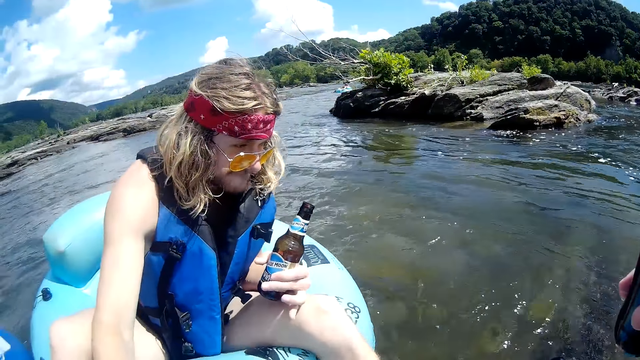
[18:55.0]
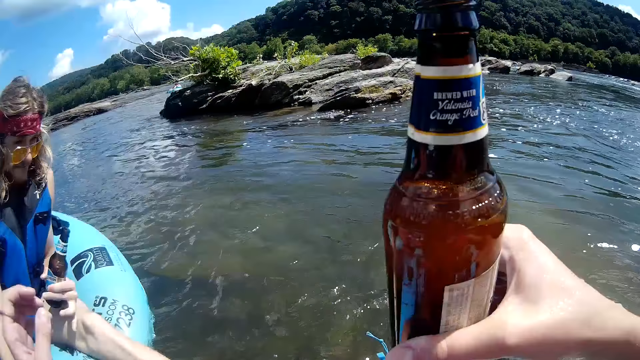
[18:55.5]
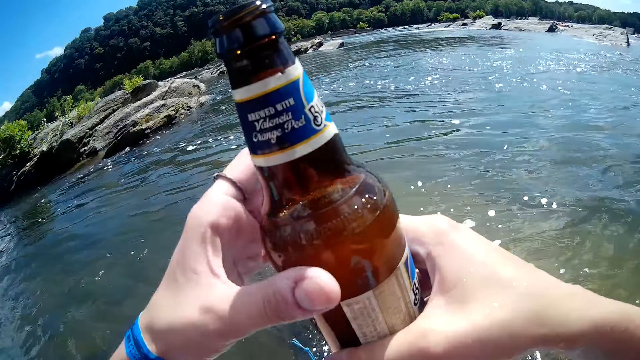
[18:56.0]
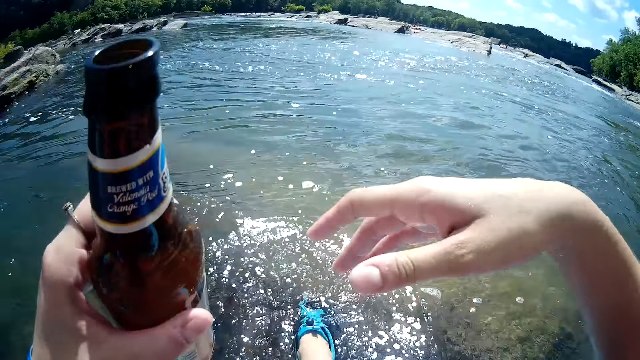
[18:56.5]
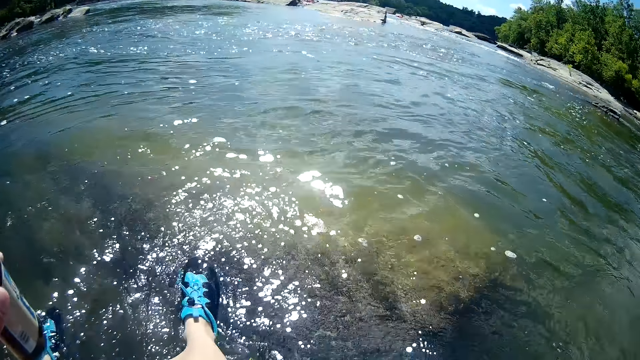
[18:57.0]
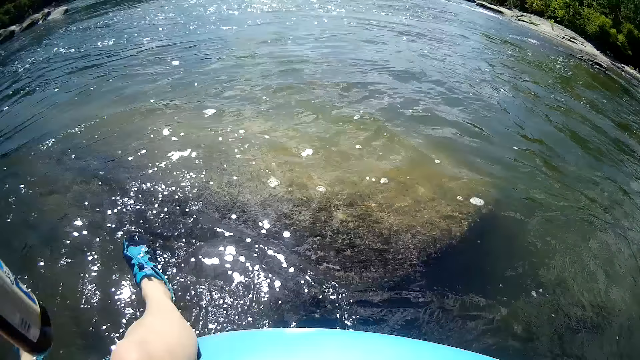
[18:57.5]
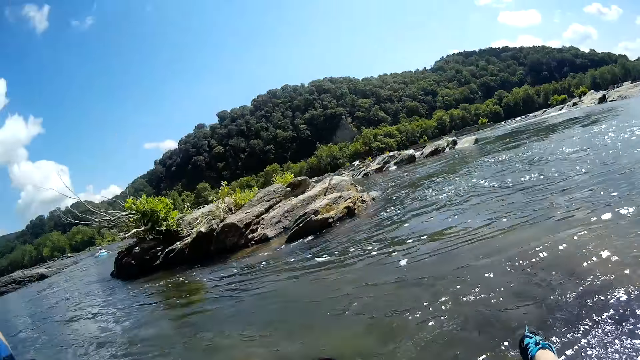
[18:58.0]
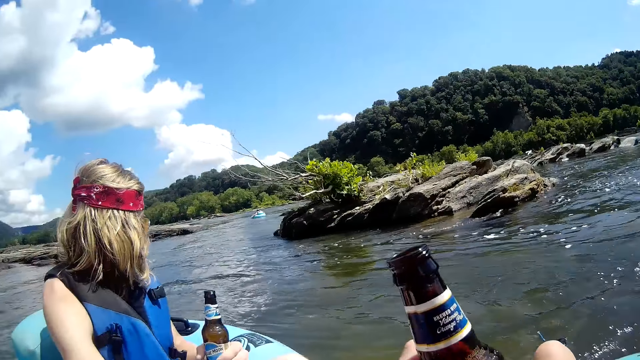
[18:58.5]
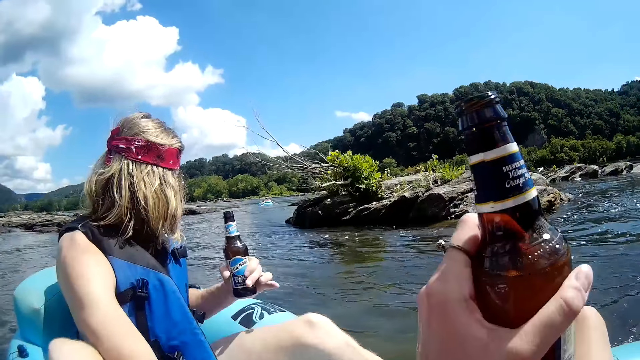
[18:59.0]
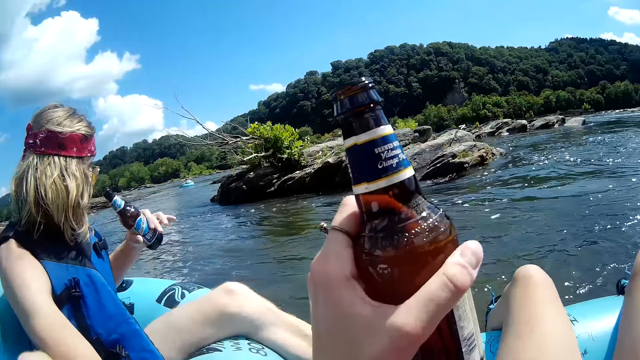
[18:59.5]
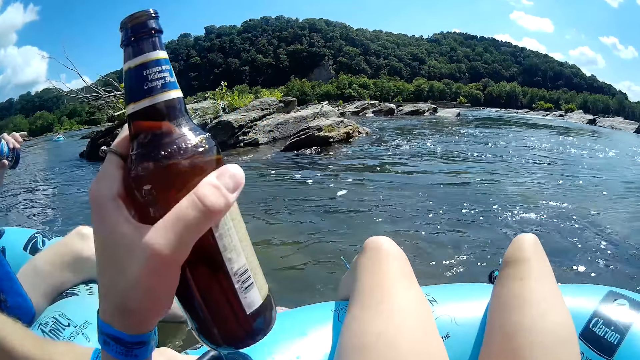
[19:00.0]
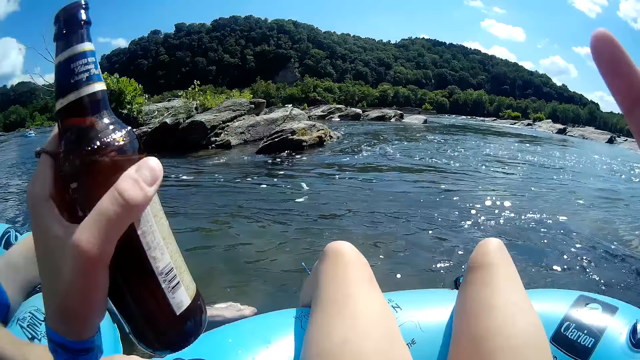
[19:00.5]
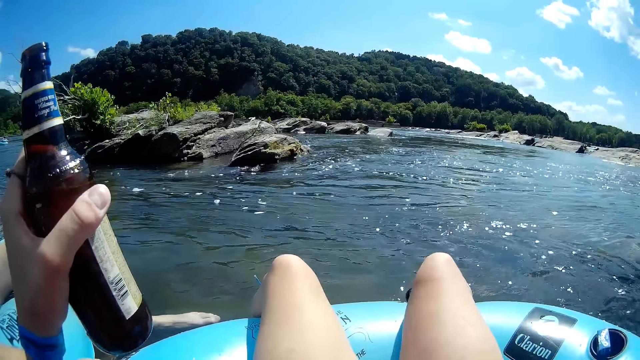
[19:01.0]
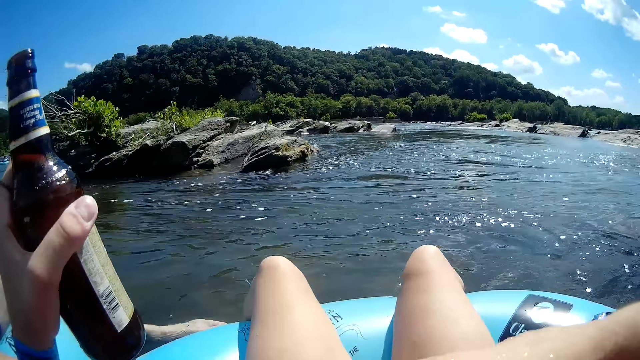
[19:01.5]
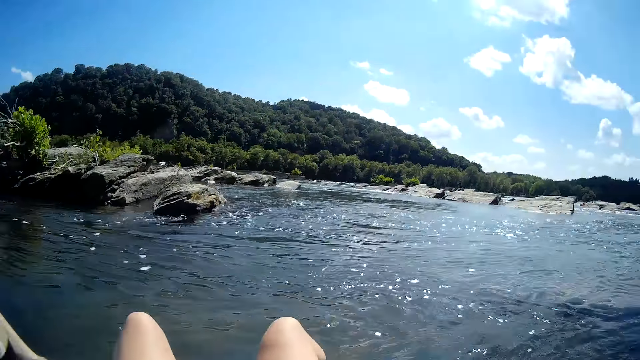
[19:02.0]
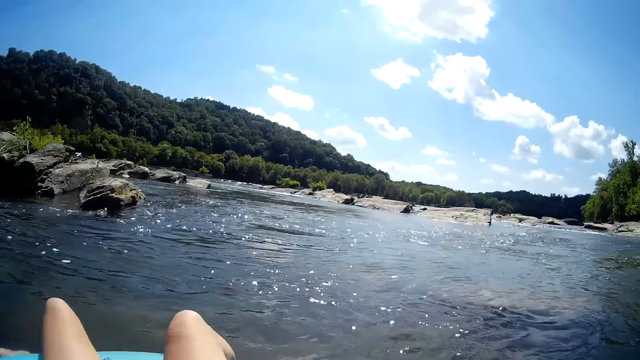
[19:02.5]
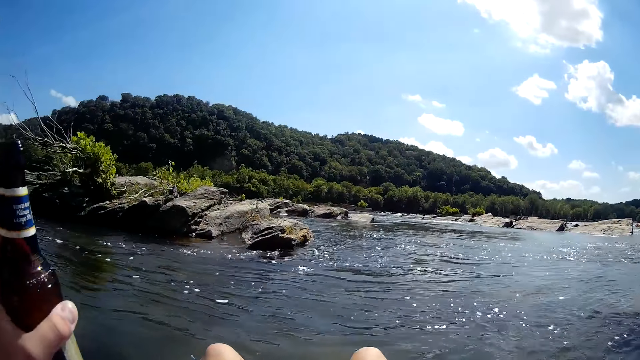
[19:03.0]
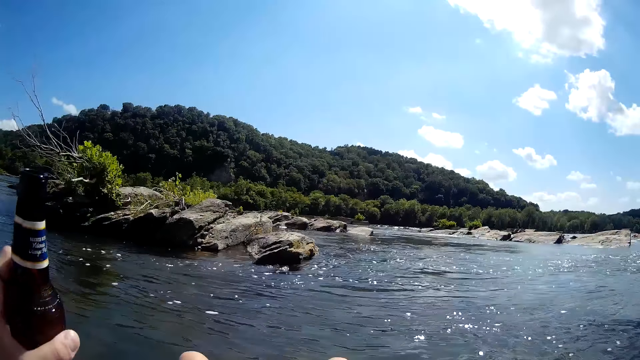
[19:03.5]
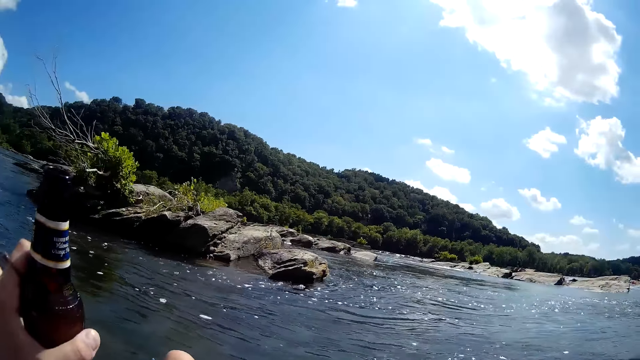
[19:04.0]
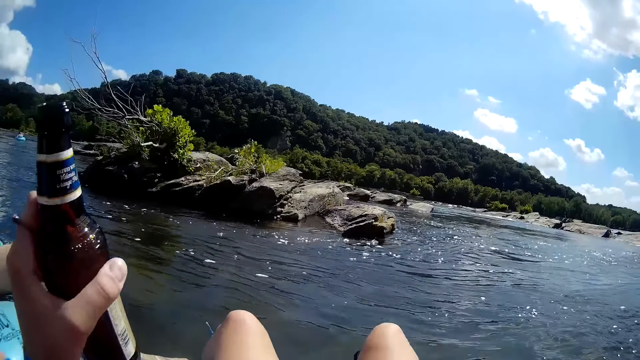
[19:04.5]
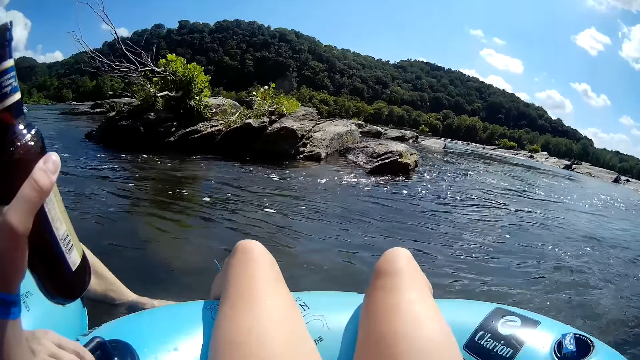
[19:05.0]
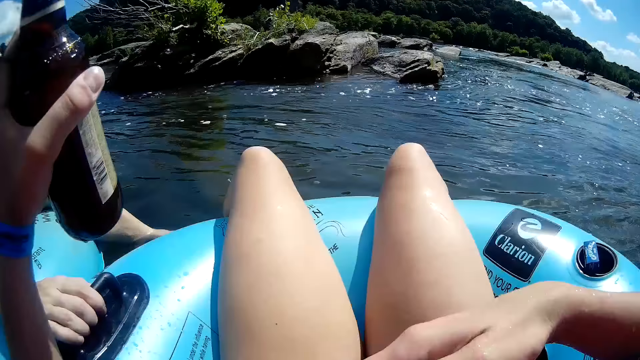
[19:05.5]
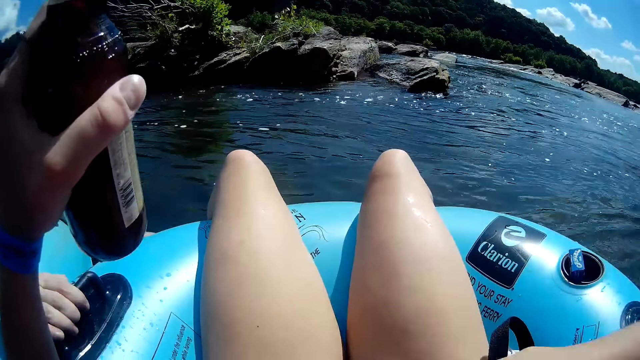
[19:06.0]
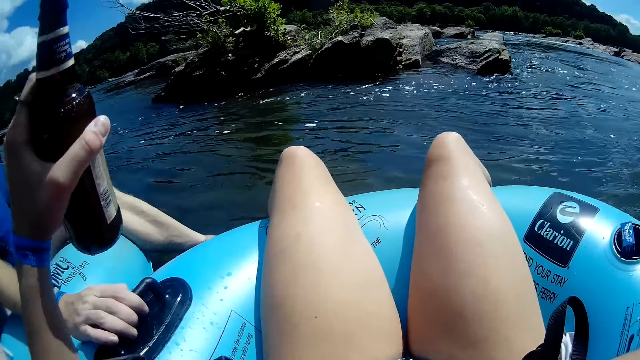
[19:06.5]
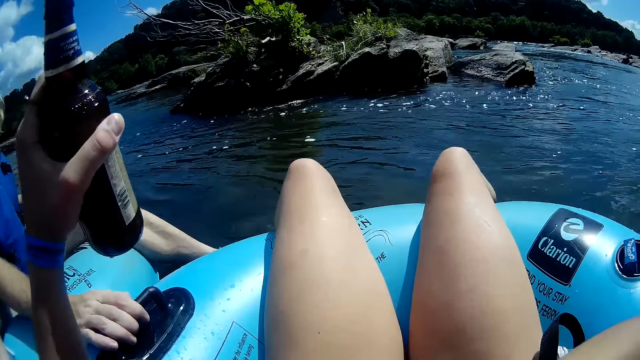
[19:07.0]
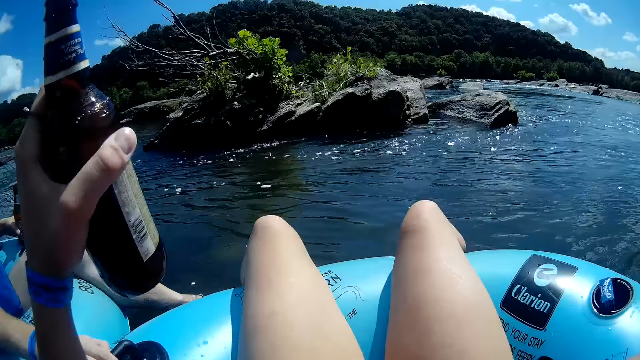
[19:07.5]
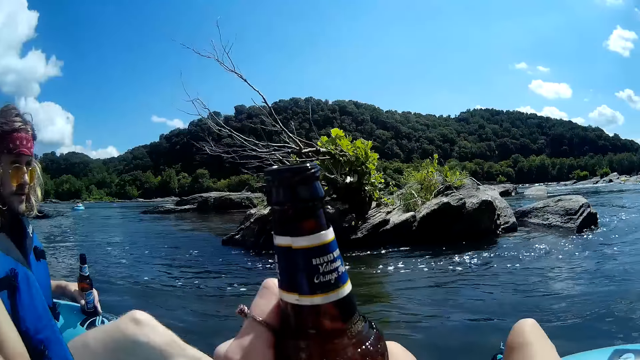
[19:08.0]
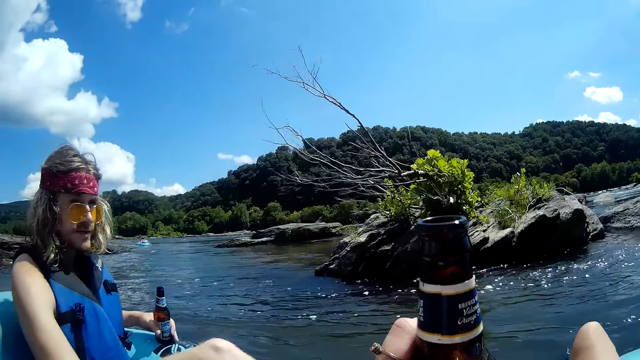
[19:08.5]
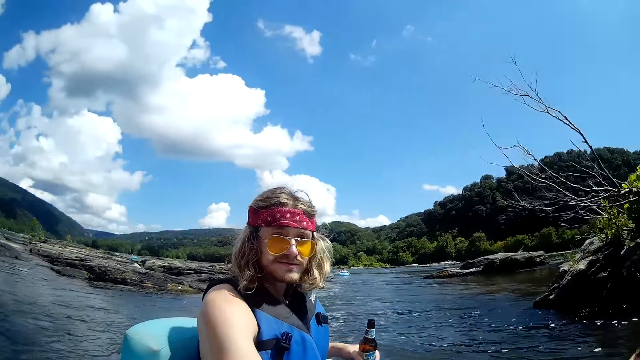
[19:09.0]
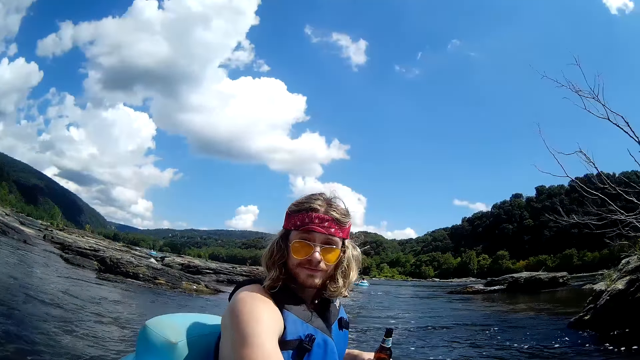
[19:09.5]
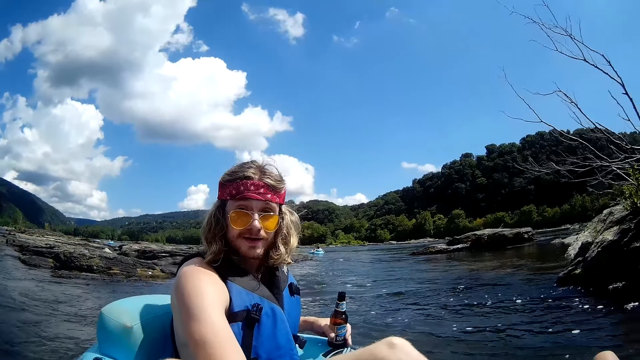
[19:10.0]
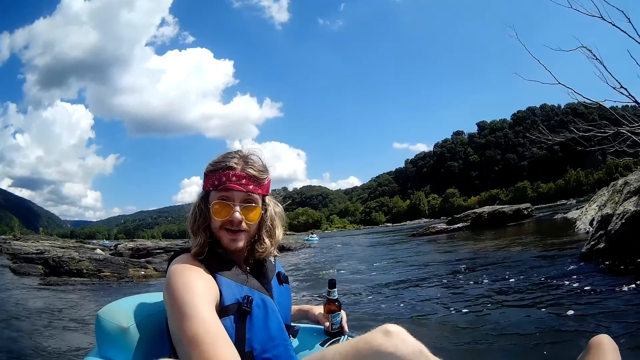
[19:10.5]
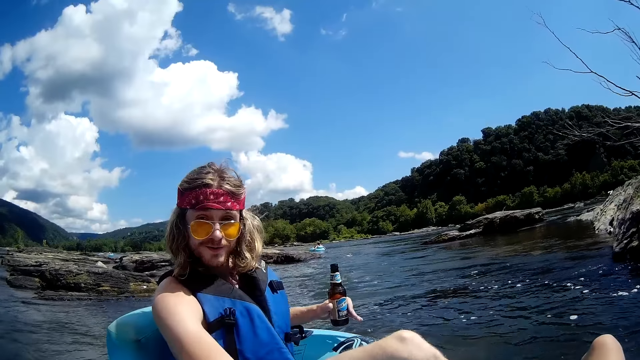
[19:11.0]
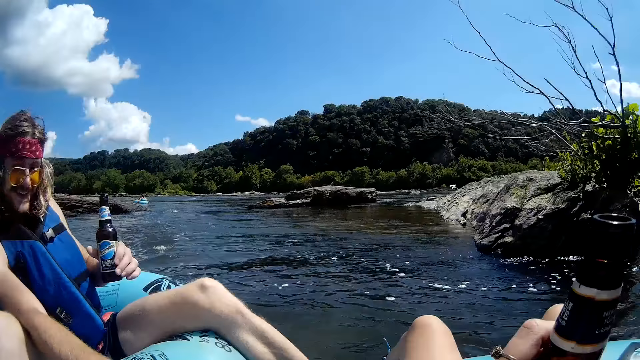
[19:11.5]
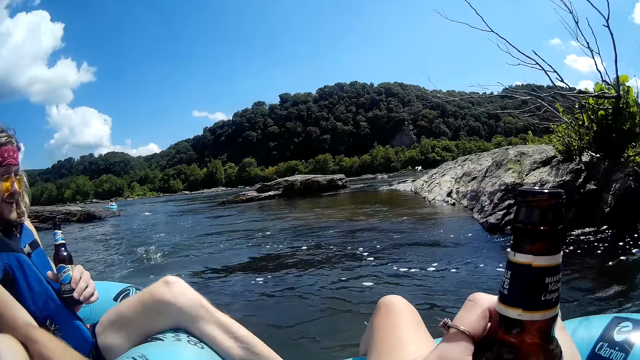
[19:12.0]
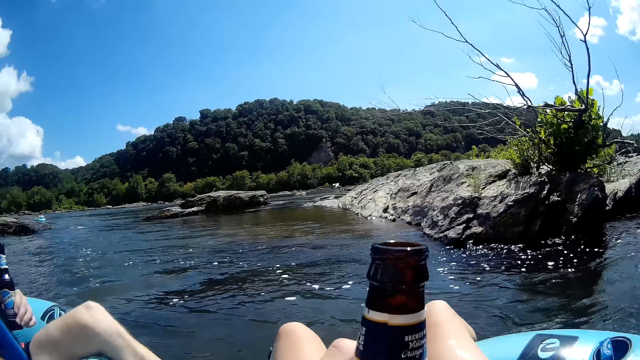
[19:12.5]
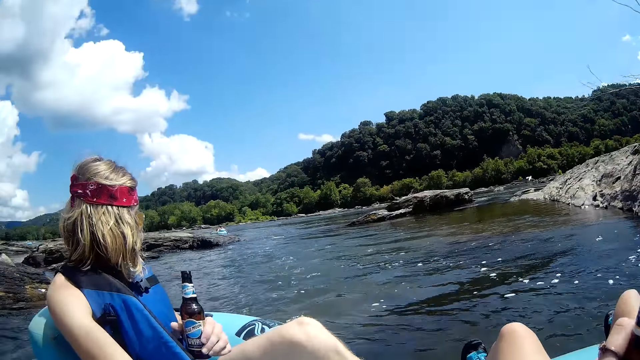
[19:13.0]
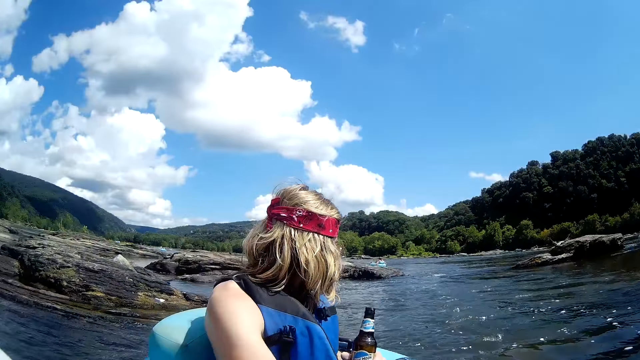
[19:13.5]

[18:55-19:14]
The camera wearer passes a beer bottle from her right hand to her left hand. She touches the bottle with two hands. The man drinks beer from the bottle in his left hand. The camera wearer raises a hand up. She looks around. She touches the bottle.

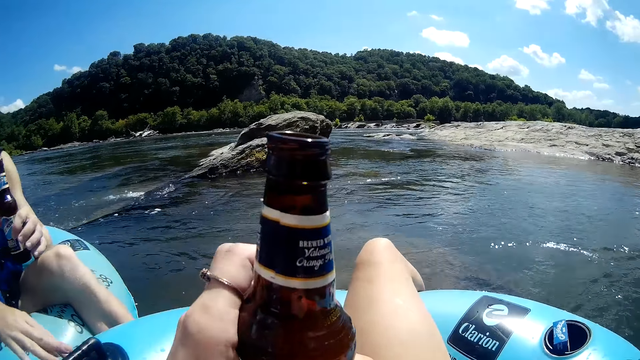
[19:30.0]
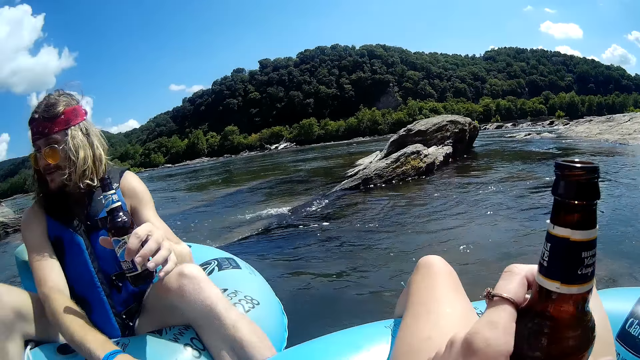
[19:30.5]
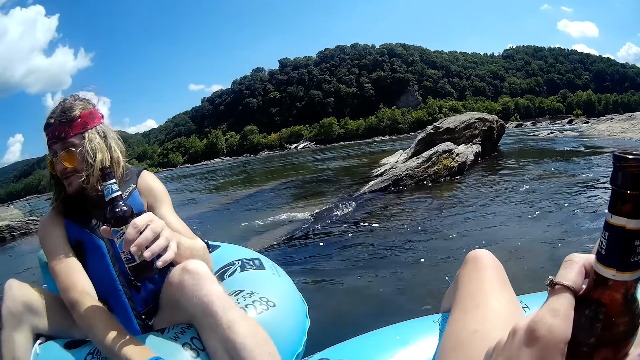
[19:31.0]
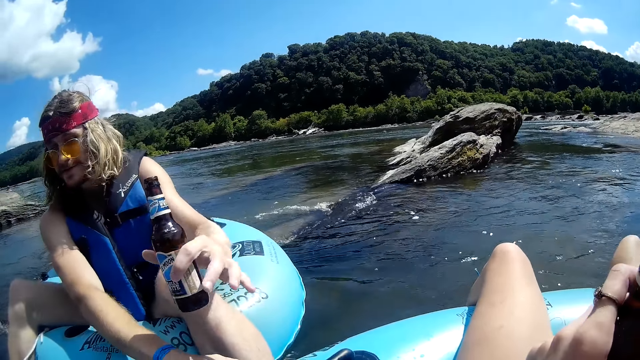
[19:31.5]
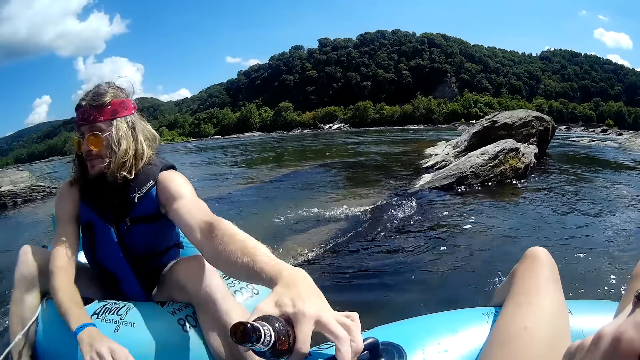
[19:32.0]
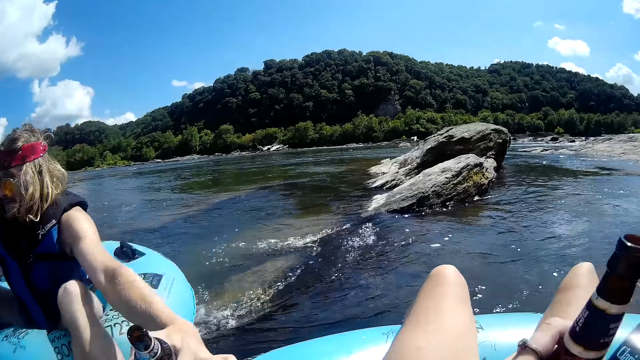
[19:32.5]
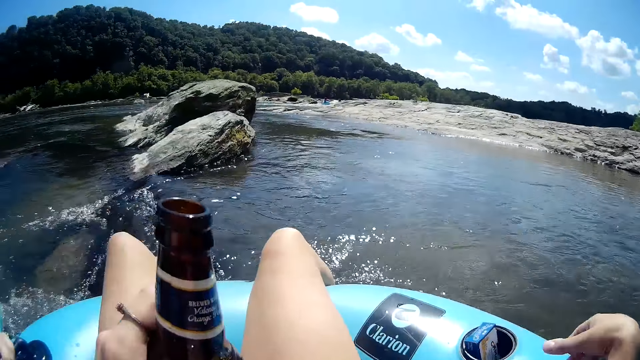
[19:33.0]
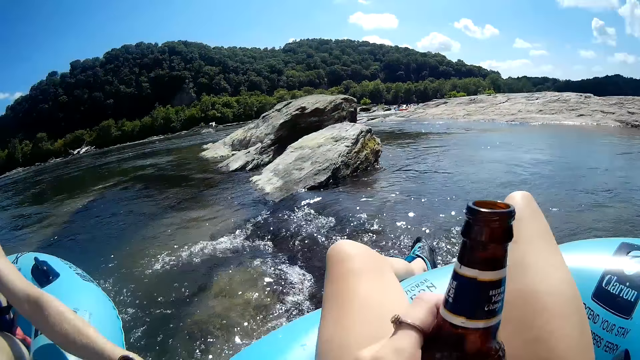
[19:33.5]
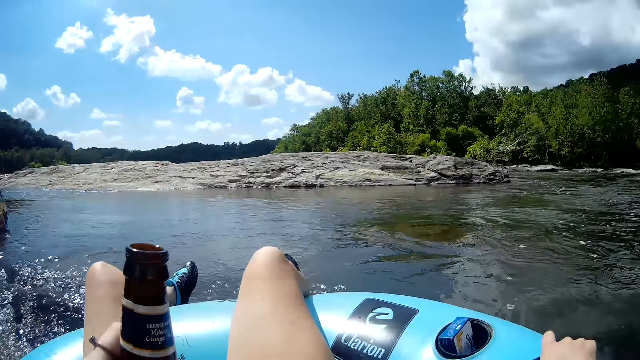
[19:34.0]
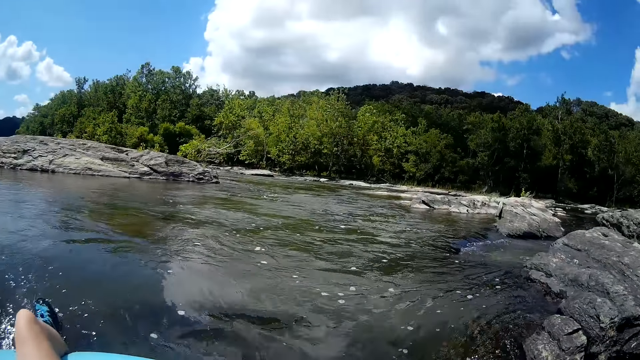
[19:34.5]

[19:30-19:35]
The man pulls the floater with his left hand.
